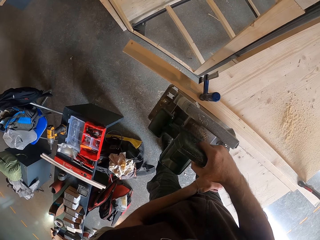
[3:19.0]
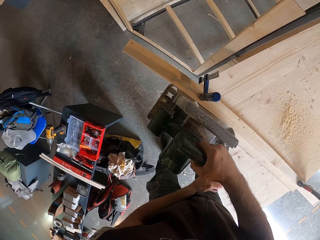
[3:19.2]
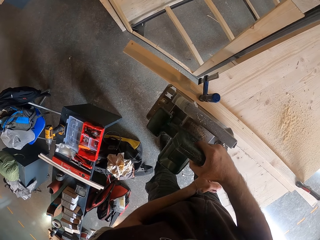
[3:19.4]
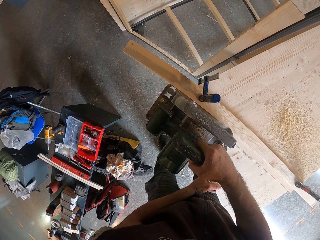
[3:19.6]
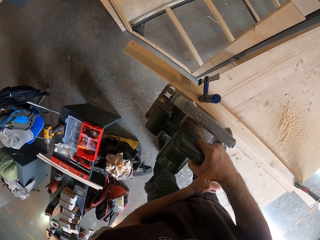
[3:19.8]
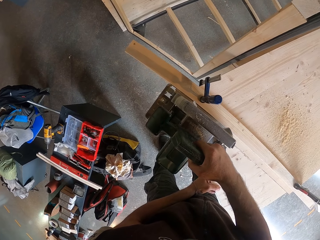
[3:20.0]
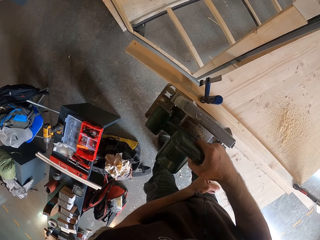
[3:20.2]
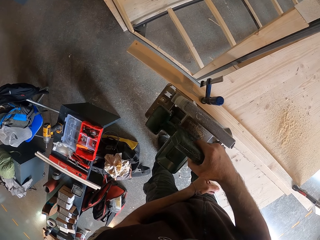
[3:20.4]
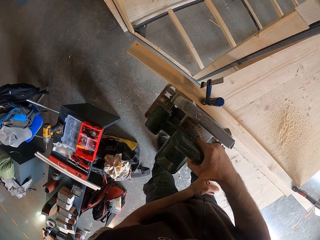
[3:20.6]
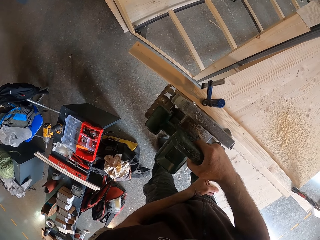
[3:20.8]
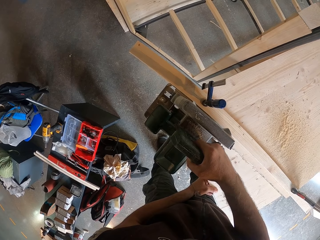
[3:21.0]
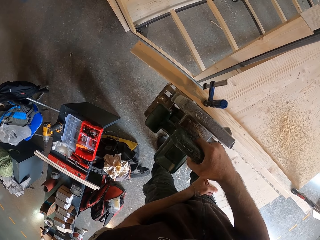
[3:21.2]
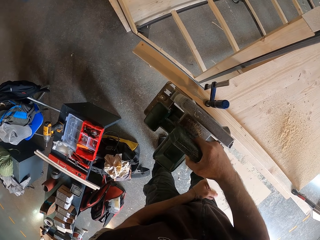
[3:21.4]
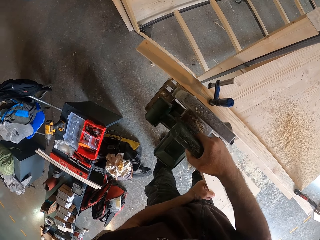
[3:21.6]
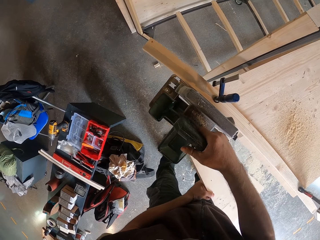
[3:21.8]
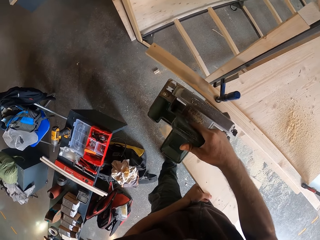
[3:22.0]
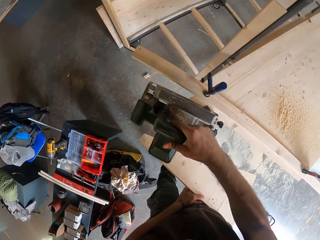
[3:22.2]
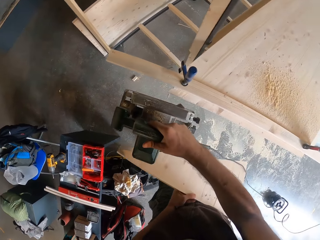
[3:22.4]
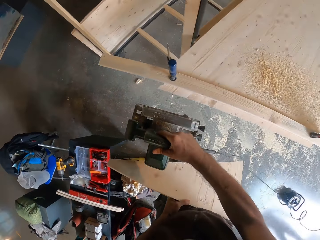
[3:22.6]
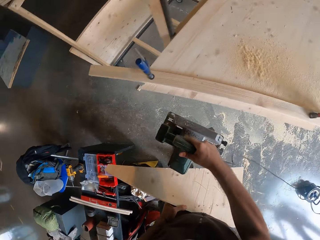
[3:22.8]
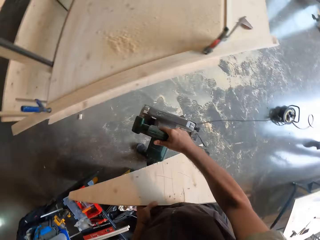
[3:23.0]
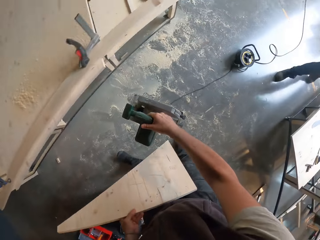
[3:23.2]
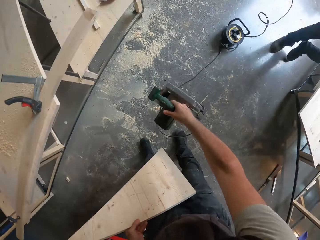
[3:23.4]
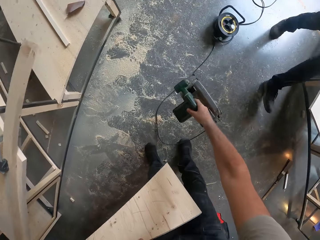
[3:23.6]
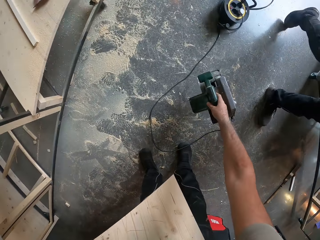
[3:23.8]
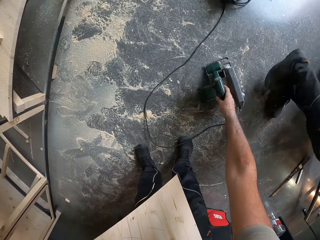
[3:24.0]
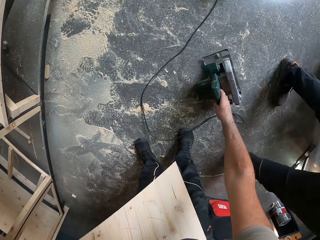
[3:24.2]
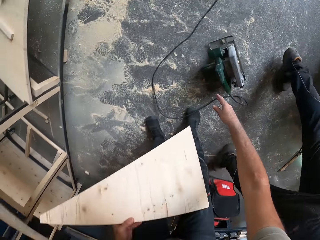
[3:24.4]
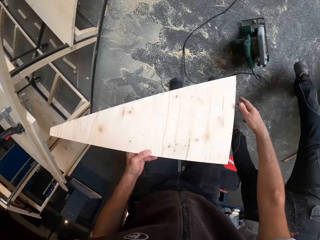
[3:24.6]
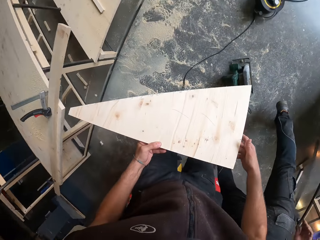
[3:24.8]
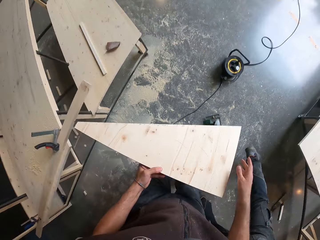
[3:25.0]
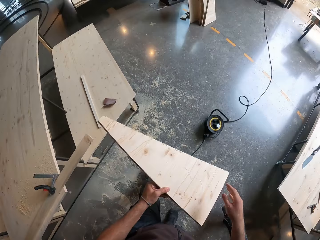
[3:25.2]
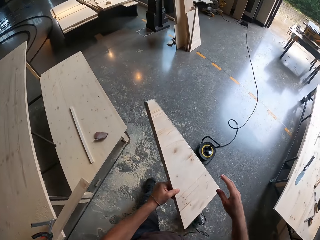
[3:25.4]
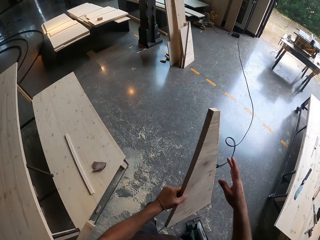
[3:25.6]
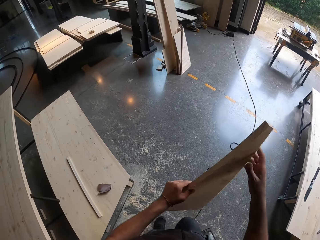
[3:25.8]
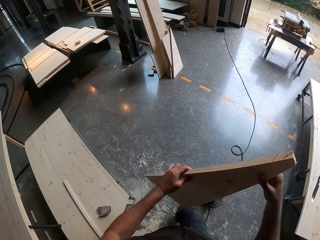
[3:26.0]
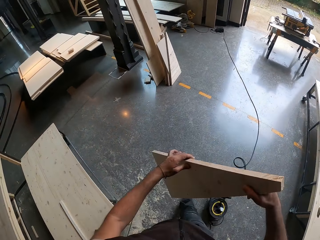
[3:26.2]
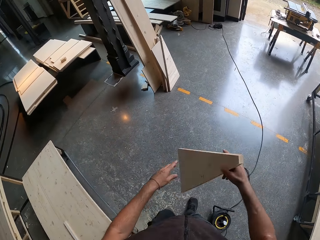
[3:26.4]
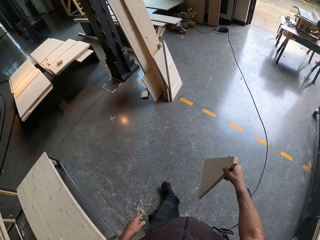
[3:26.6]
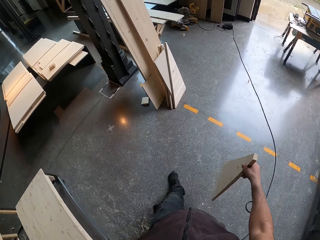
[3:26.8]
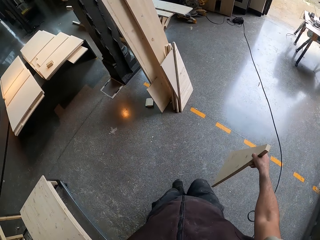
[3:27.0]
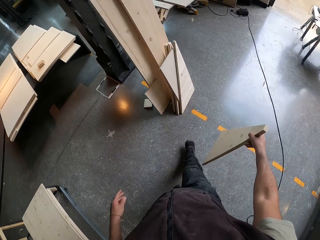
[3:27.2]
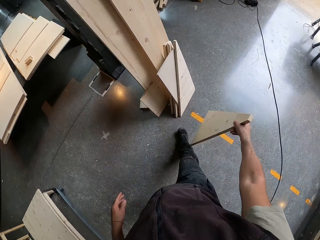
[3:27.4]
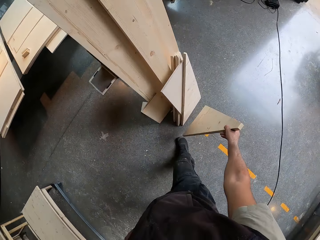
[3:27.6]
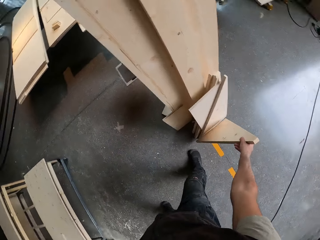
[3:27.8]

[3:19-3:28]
The camera wearer holds a piece of the plank of wood with his left hand. He drops the electric jigsaw on the floor with his right hand. He walks in the workshop. He holds the piece of the plank of wood with both hands.

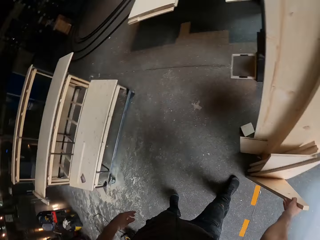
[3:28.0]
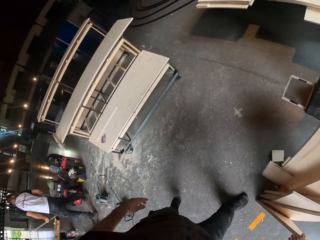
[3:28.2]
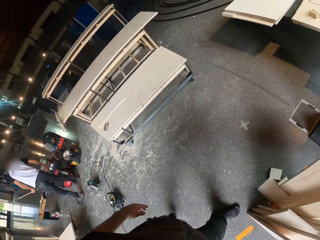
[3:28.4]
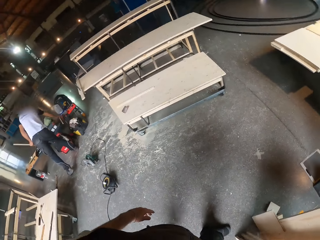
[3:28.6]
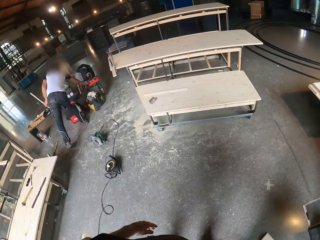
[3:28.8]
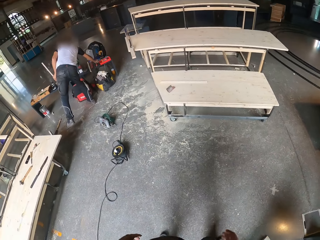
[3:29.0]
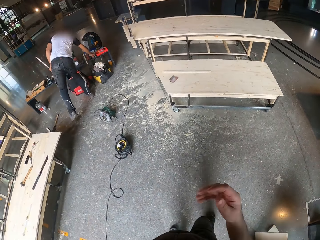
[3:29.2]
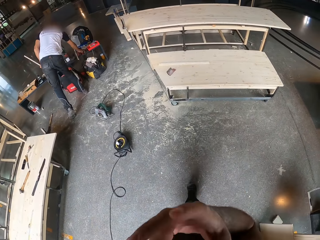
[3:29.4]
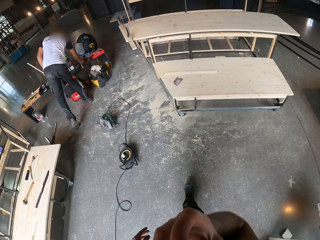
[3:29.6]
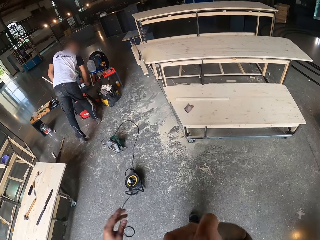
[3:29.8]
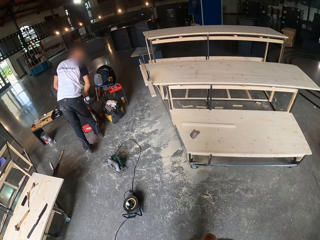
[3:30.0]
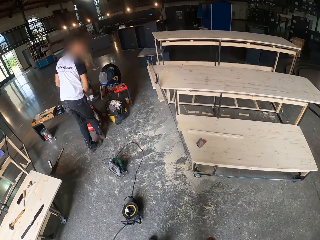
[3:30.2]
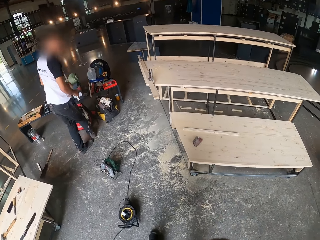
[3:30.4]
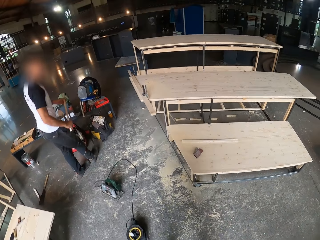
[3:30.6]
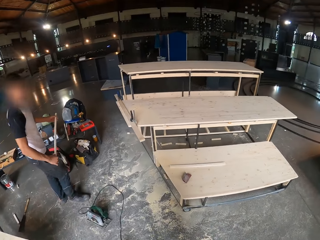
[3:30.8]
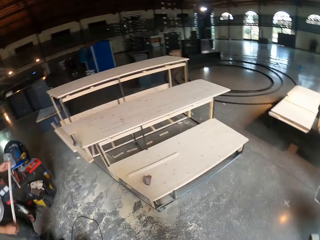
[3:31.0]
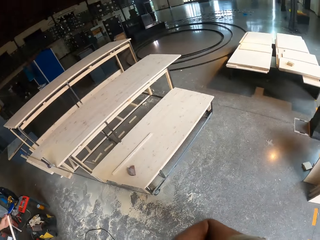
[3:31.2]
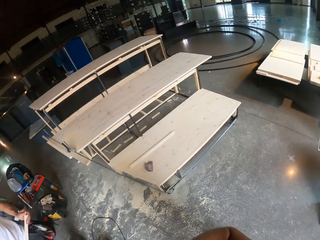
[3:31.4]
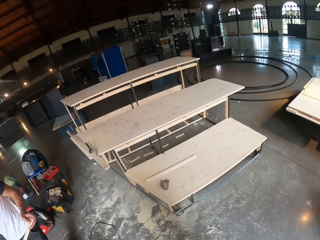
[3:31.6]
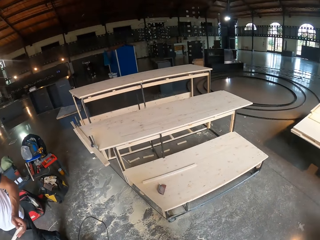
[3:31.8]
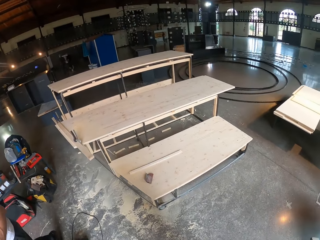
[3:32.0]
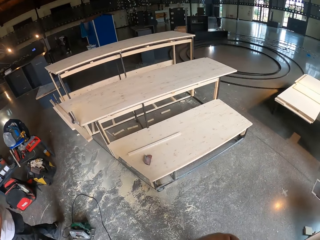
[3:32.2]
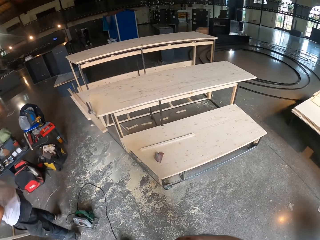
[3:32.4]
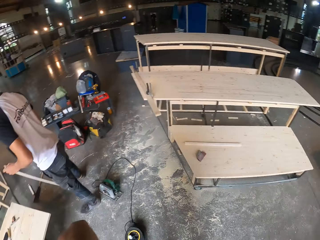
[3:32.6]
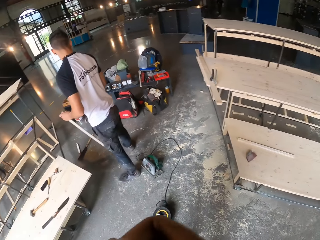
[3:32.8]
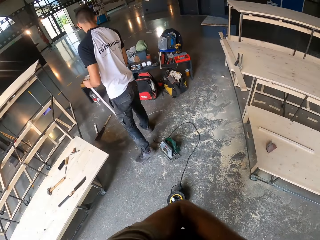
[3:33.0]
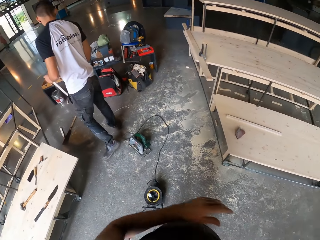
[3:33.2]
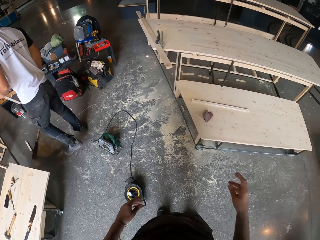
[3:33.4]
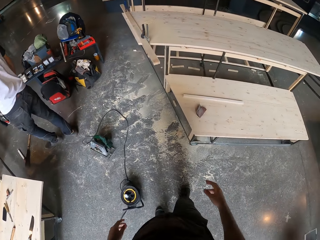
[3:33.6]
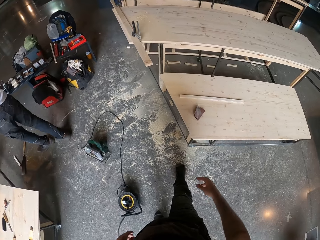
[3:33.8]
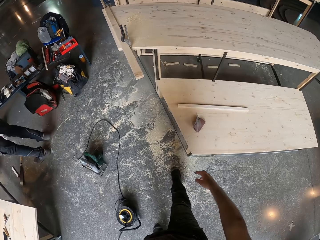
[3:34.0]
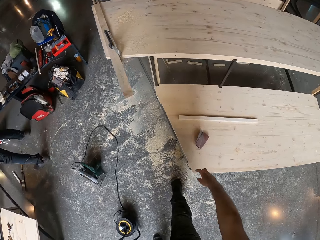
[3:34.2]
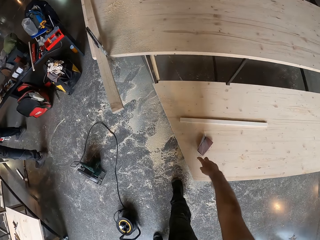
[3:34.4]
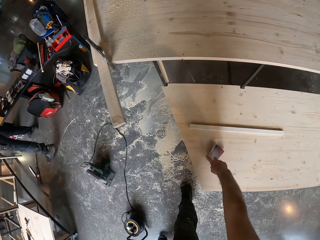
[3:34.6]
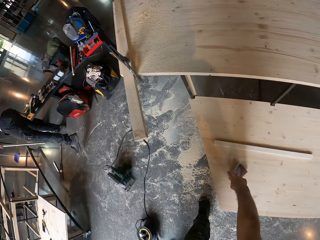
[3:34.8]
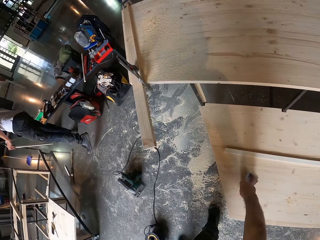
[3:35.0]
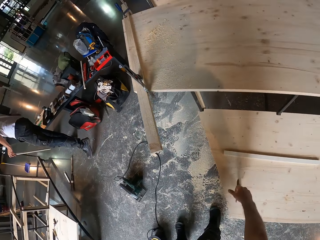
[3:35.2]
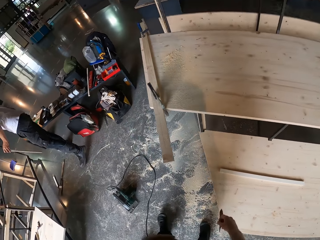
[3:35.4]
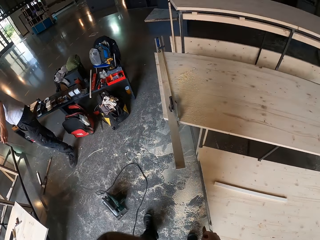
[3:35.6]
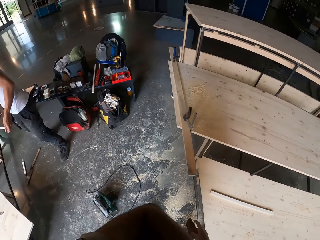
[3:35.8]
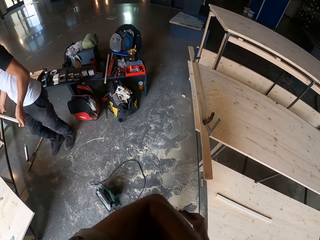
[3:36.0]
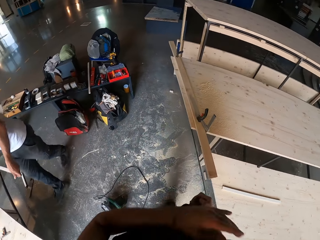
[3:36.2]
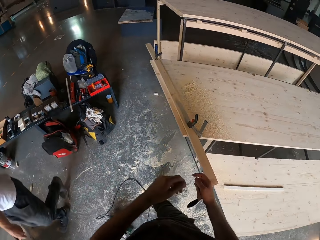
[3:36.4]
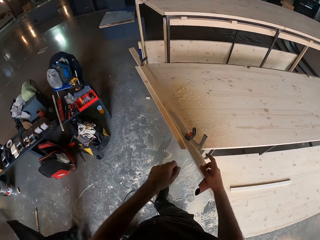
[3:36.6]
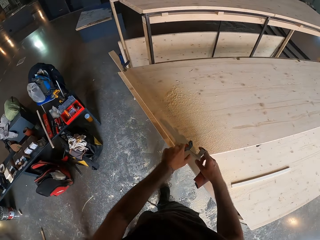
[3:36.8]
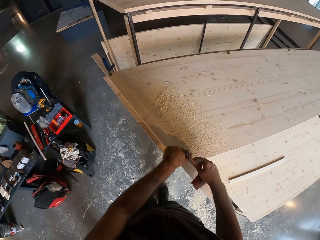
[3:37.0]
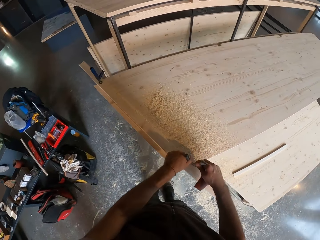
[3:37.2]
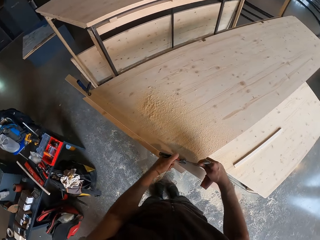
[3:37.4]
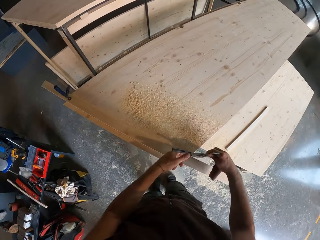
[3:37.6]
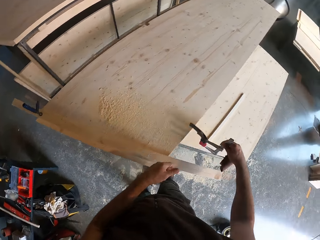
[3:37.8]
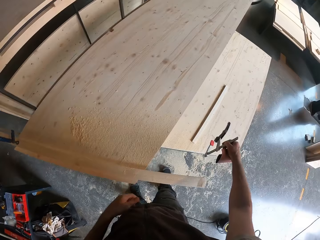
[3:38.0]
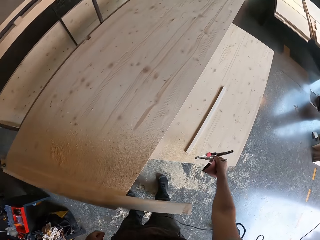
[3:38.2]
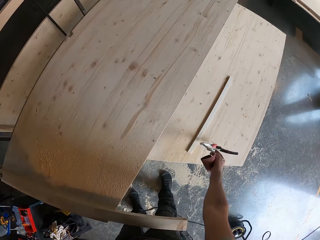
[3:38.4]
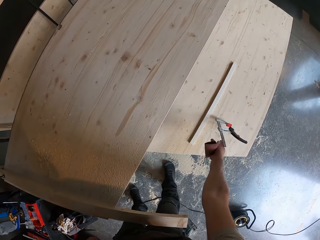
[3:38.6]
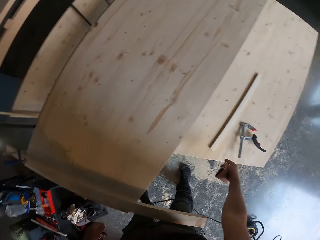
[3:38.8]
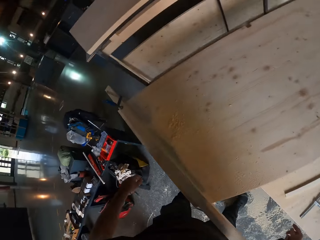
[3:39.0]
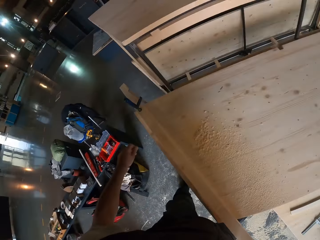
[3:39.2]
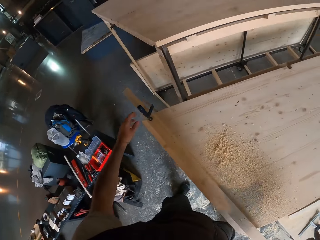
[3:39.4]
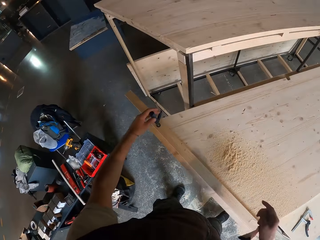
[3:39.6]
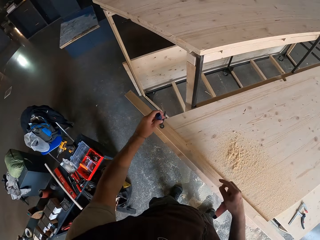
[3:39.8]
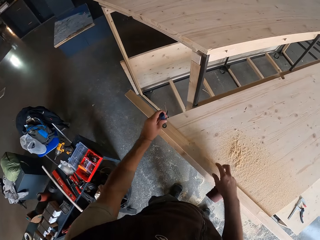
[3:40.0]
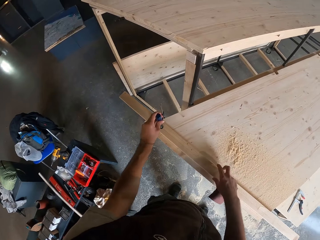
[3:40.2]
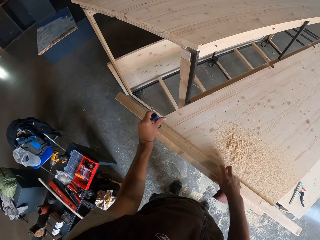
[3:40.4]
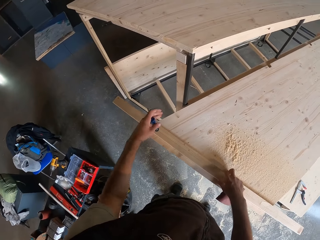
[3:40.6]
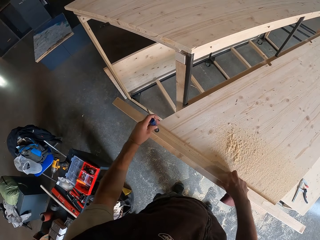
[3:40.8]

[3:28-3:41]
The camera wearer drops the piece of the plank of wood on the floor with his right hand. The man picks up the plank of wood from the workbench with his right hand. The man drops something. The camera wearer touches part of his body. The man walks in the workshop. The camera wearer picks up a sandpaper from the furniture with his right hand. He unhinges the F-clamp from the furniture with both hands. He drops the F-clamp on the furniture with his right hand. He unscrews the F-clamp from the furniture with his left hand.
